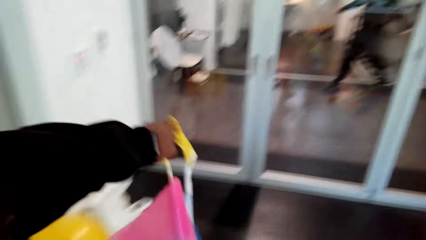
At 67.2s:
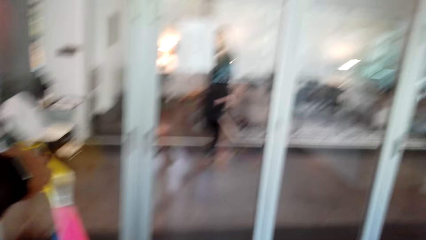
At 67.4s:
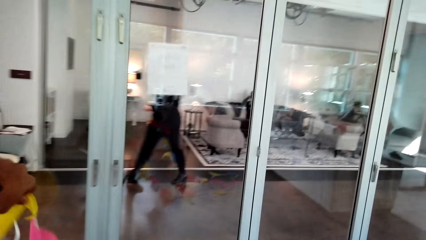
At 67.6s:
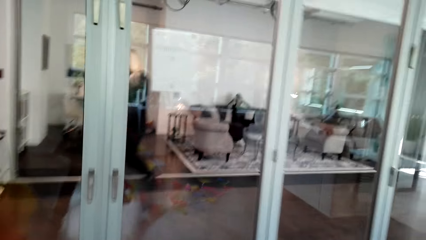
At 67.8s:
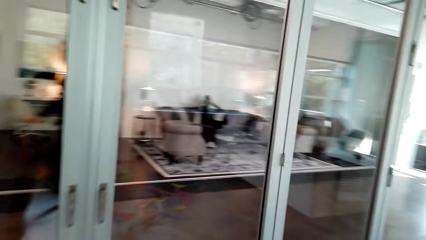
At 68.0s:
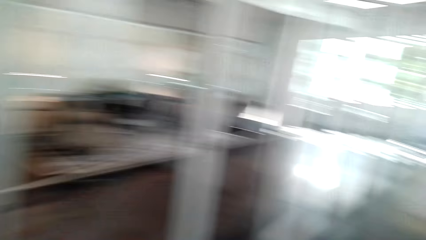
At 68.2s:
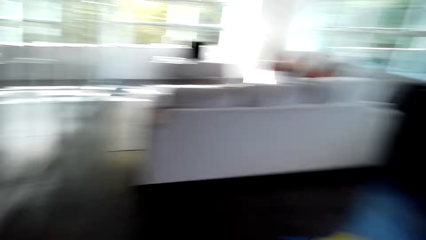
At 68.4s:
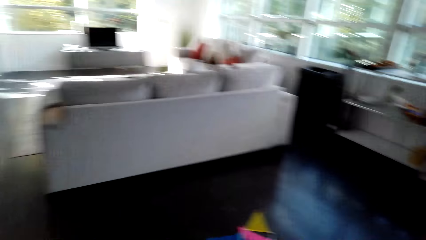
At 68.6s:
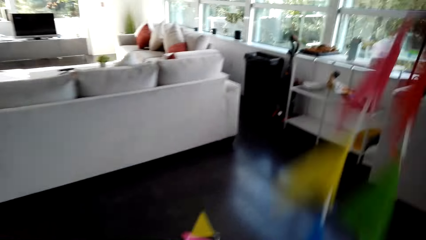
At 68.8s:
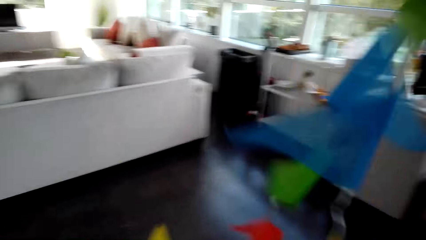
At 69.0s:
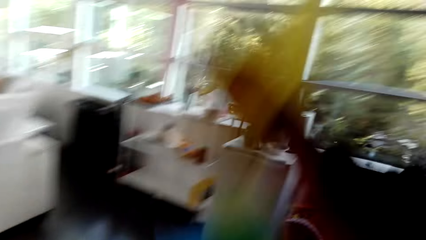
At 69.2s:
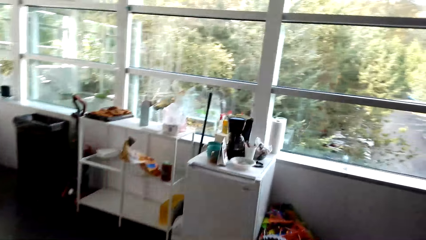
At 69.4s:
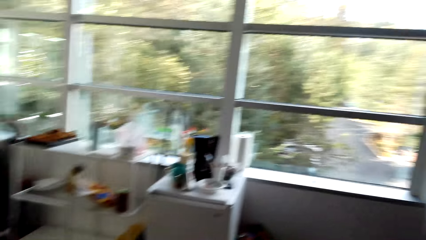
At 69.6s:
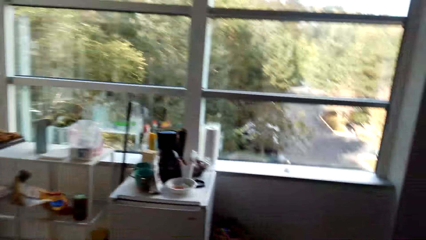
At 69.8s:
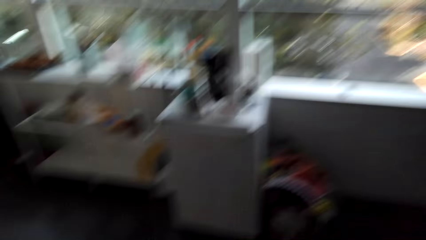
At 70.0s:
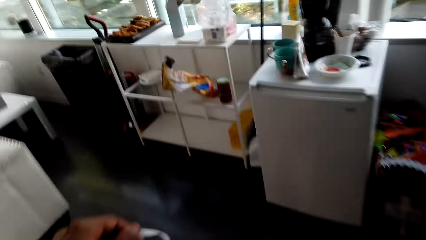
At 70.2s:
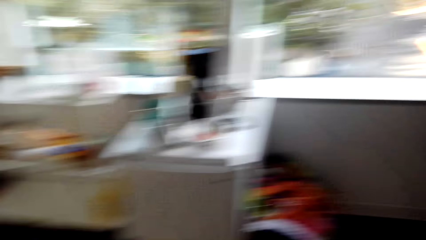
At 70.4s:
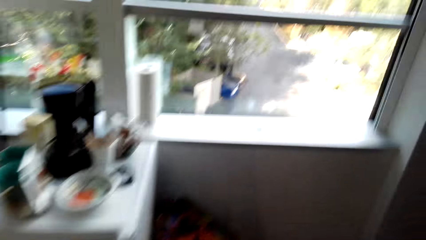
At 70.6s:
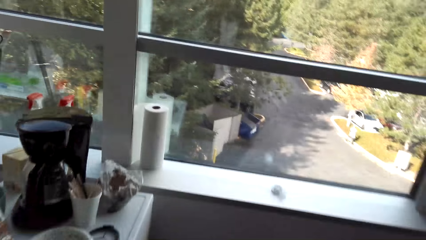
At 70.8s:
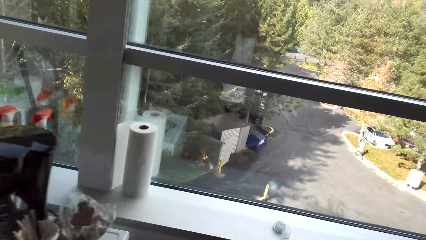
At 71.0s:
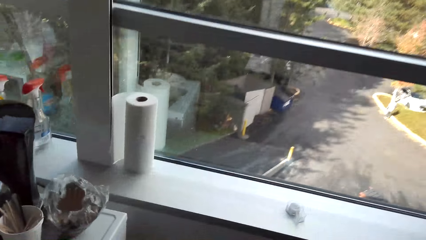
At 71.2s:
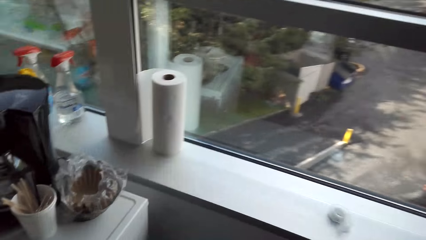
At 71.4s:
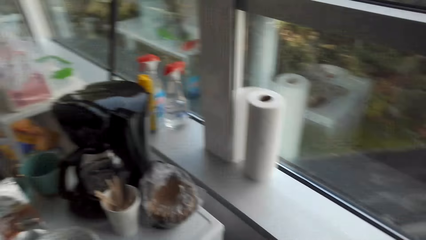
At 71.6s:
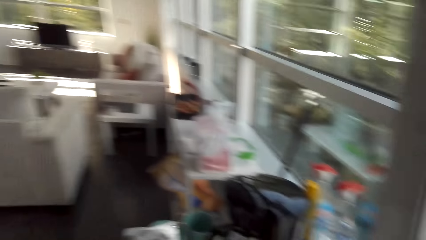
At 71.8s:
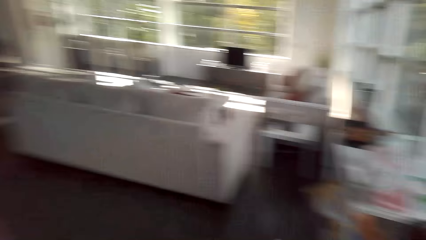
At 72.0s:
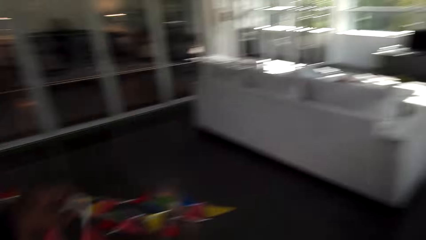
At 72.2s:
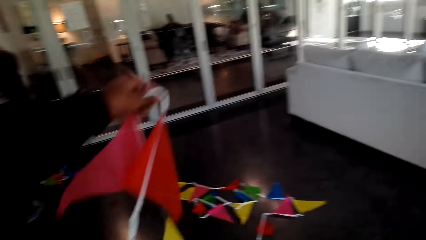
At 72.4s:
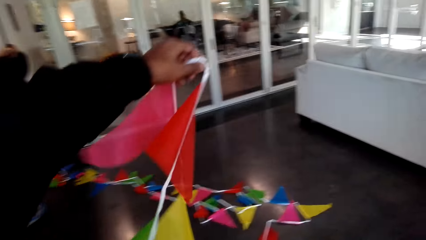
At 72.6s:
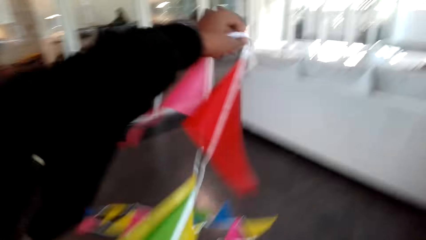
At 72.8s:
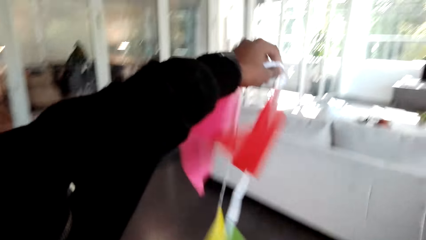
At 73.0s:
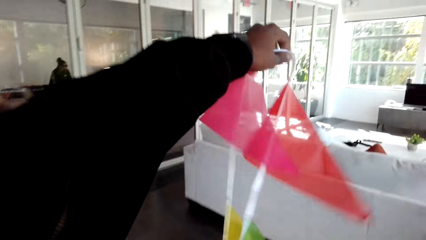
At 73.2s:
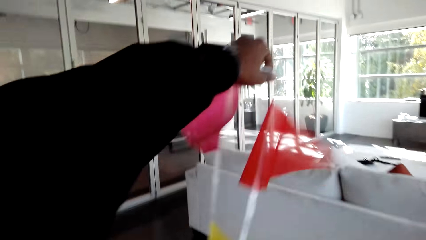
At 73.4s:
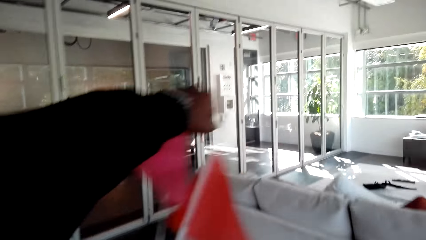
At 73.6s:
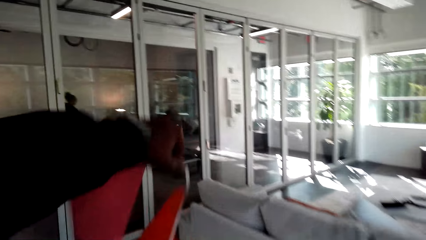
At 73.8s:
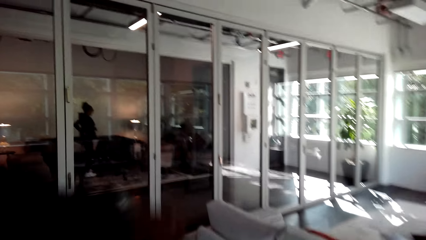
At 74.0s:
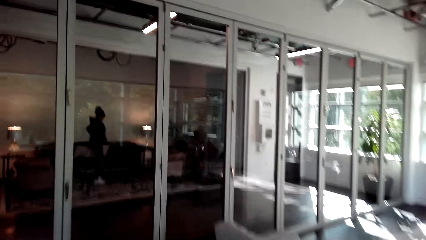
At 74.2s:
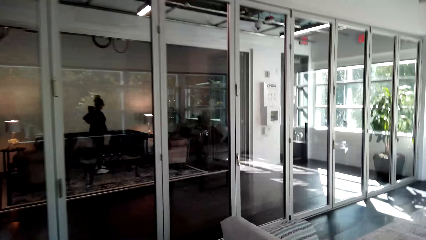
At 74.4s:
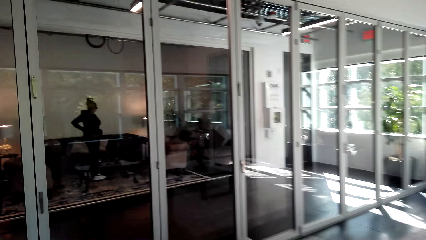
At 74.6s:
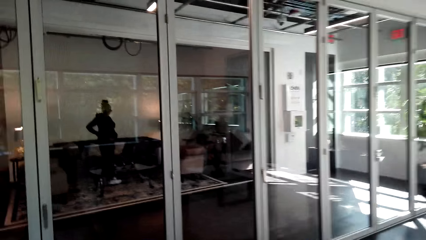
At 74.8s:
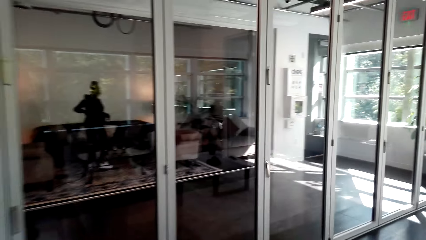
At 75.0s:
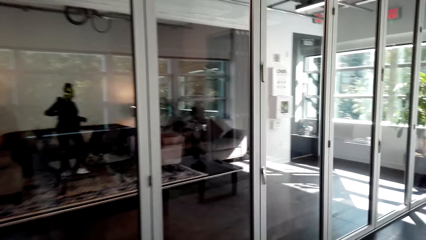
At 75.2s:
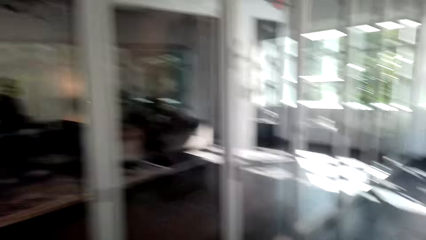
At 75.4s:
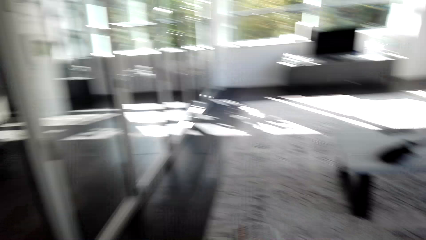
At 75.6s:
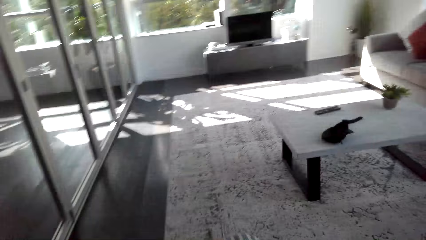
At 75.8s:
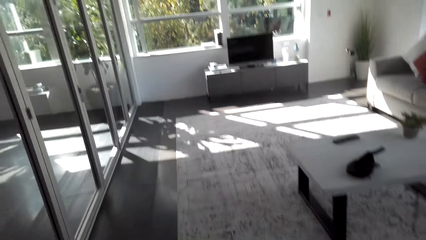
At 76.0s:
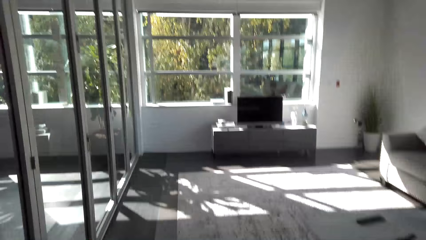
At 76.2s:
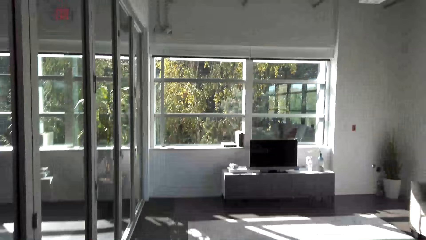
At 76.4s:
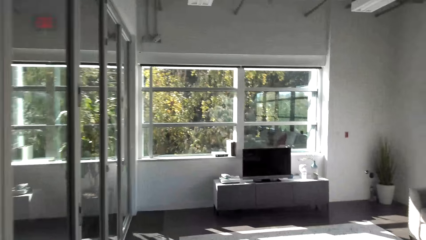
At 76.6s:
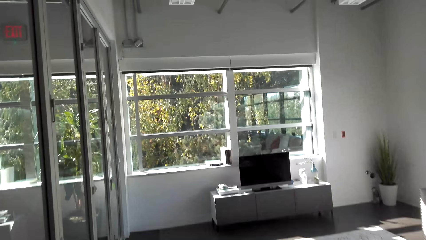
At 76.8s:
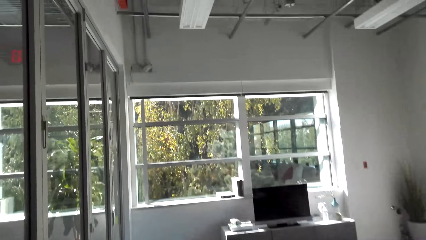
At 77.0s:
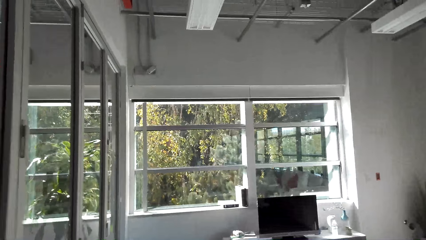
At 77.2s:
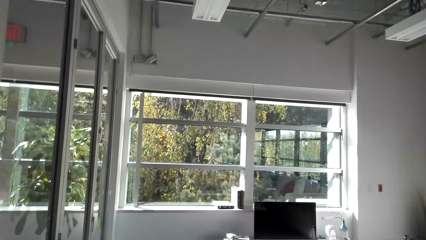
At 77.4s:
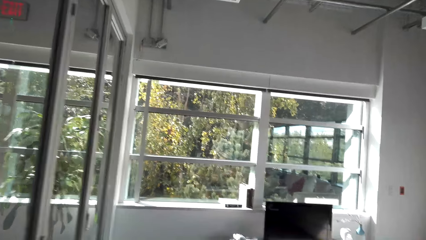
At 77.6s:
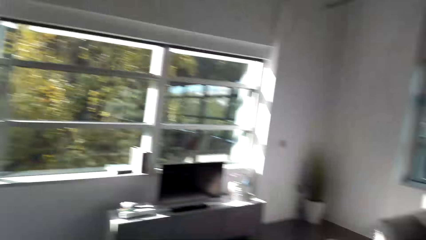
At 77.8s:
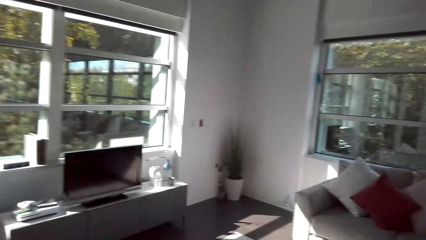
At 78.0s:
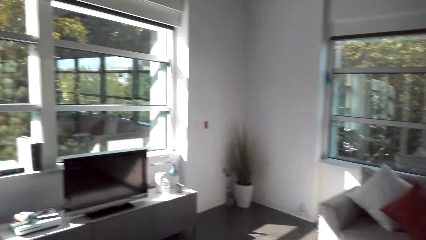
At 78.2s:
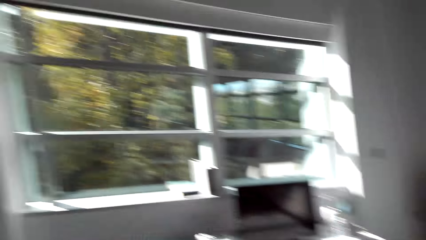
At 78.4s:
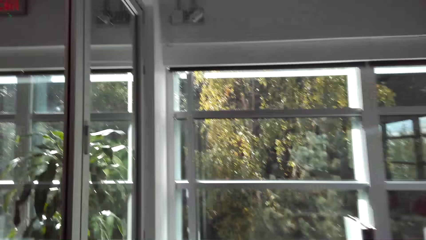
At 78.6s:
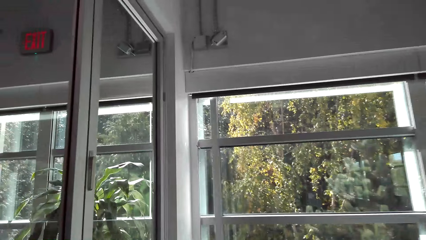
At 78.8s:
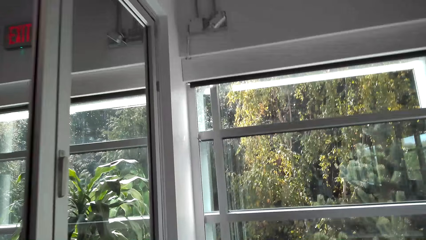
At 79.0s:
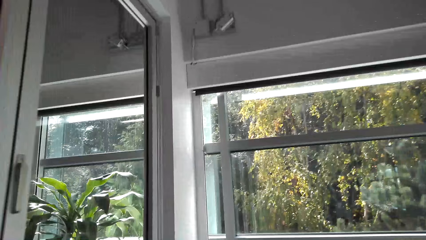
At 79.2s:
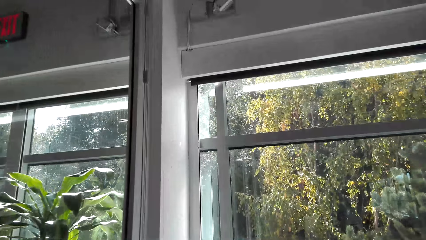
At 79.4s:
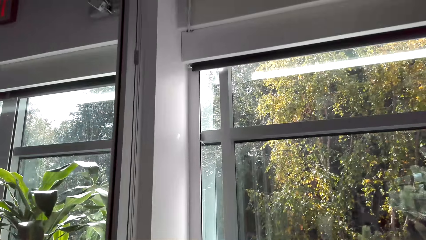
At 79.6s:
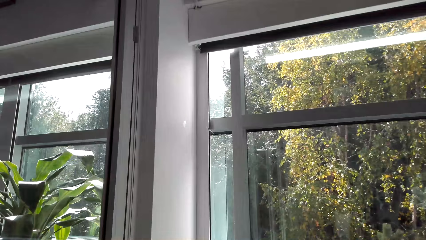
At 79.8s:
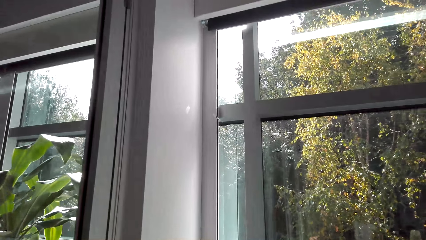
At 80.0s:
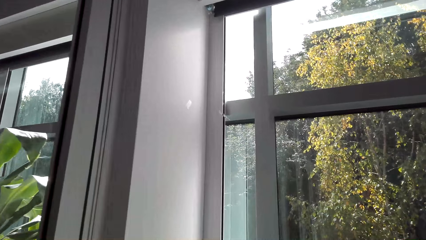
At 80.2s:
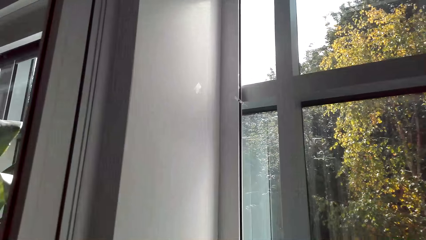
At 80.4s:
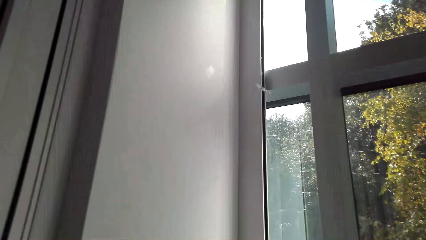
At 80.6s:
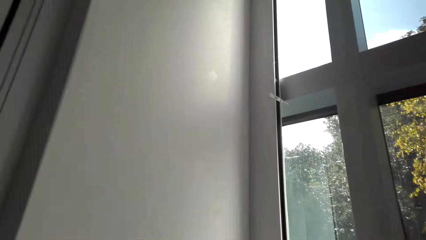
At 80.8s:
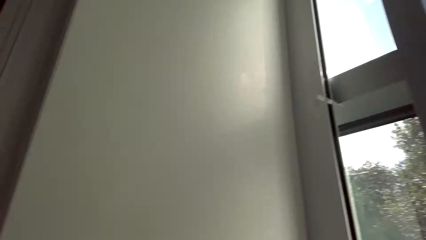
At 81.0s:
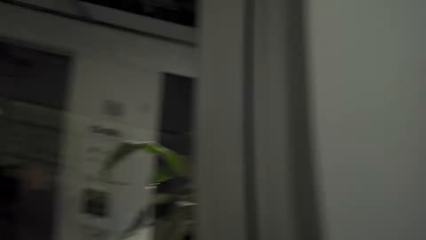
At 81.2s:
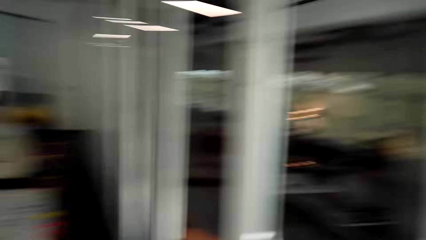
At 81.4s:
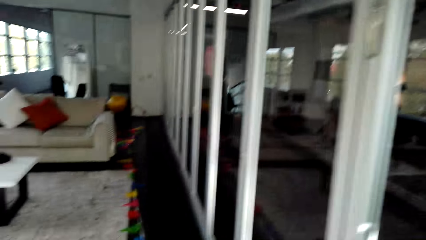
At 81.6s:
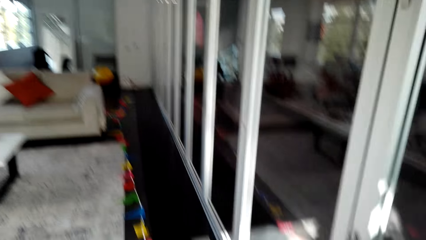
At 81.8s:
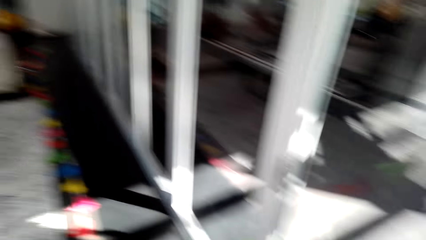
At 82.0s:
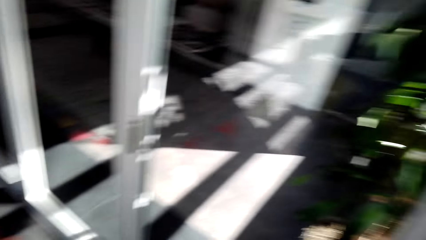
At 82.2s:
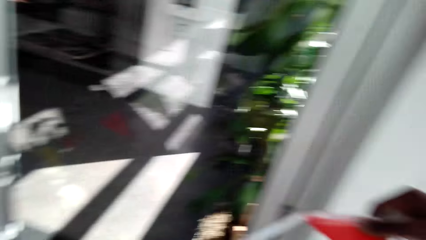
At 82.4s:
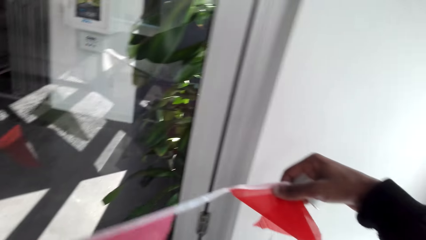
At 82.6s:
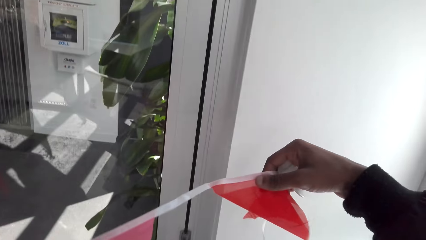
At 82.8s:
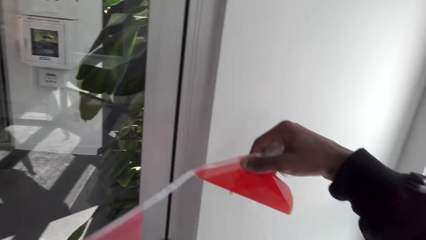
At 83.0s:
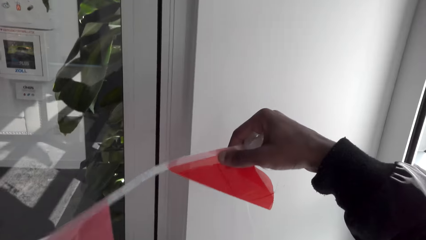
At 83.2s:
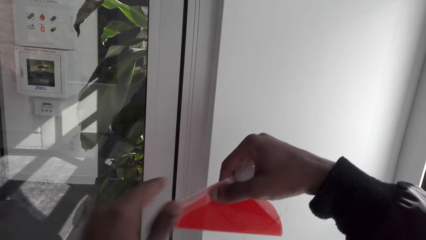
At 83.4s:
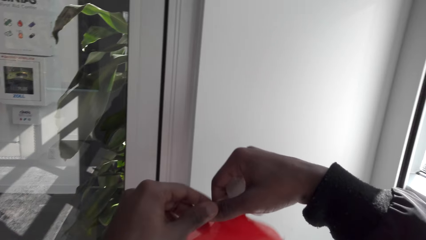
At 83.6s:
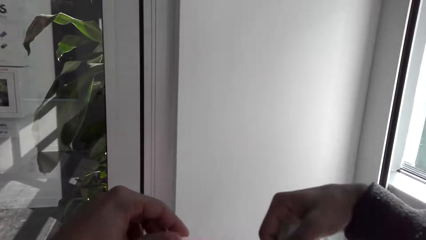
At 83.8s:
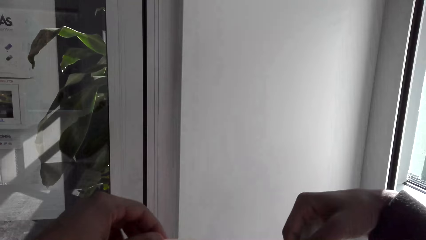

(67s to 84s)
The camera wearer lifts up the decorations. They walk around. They walk around.
